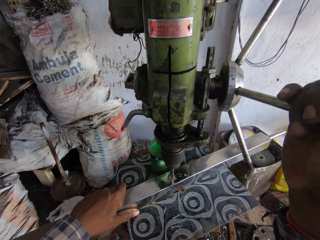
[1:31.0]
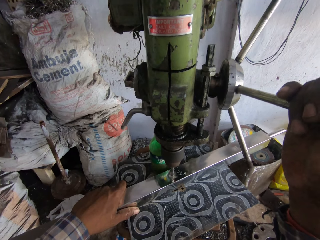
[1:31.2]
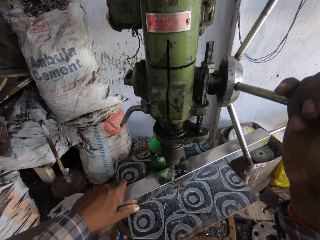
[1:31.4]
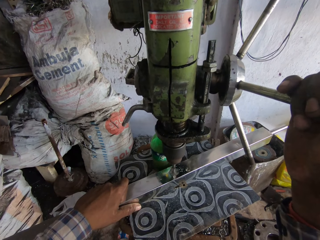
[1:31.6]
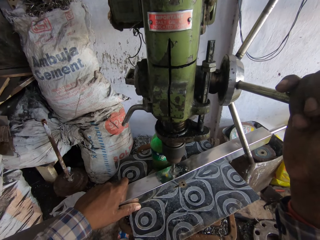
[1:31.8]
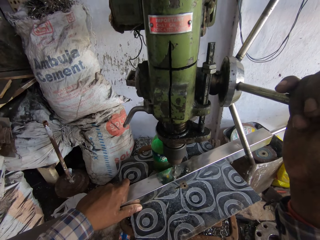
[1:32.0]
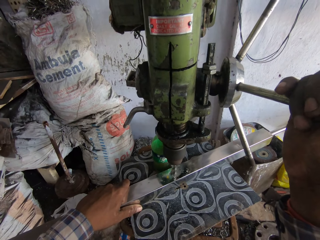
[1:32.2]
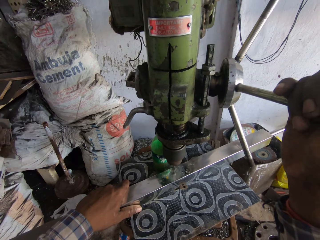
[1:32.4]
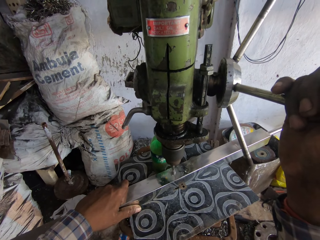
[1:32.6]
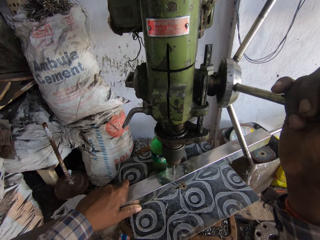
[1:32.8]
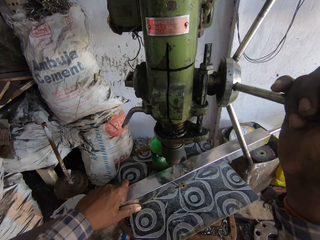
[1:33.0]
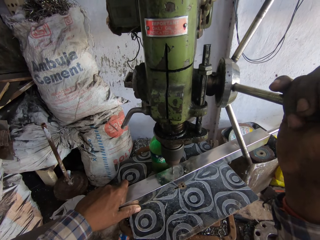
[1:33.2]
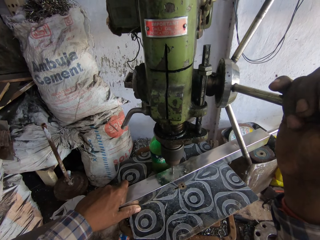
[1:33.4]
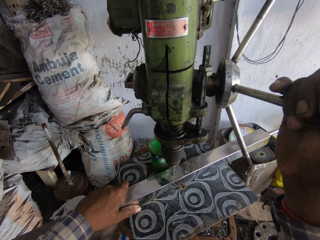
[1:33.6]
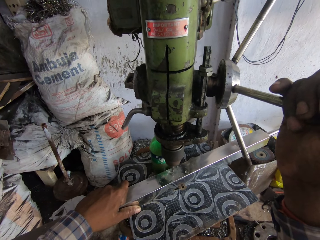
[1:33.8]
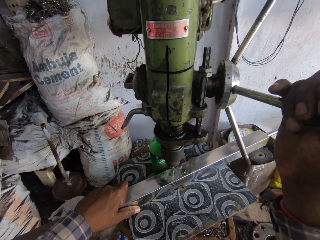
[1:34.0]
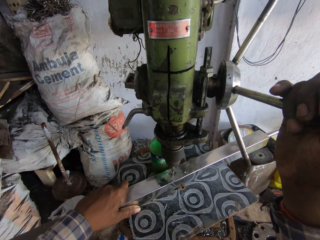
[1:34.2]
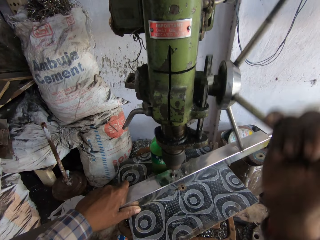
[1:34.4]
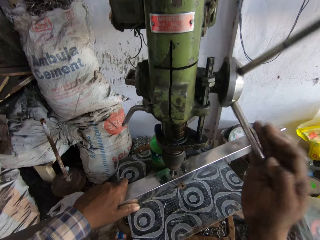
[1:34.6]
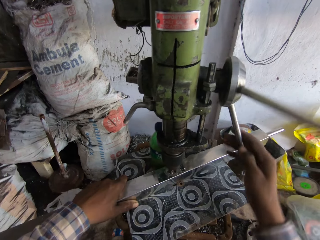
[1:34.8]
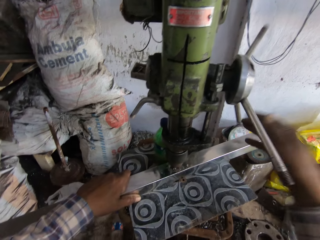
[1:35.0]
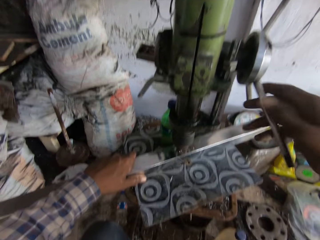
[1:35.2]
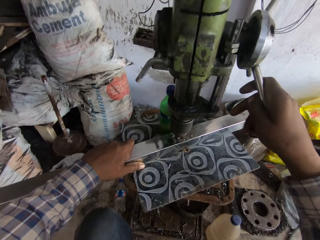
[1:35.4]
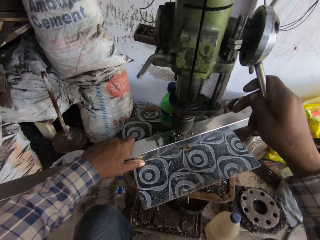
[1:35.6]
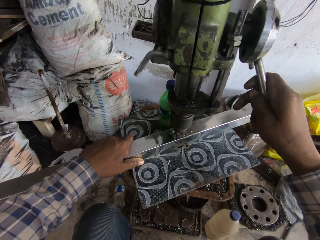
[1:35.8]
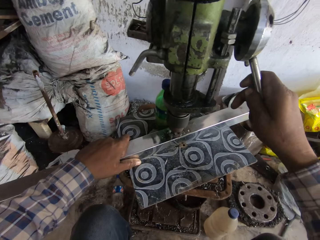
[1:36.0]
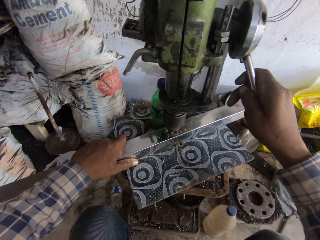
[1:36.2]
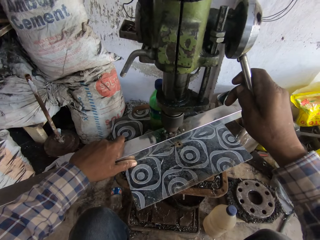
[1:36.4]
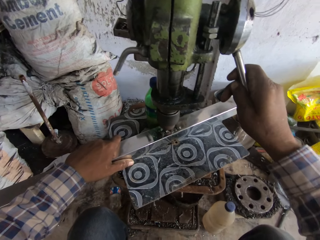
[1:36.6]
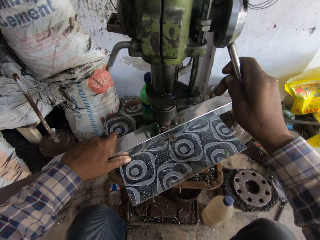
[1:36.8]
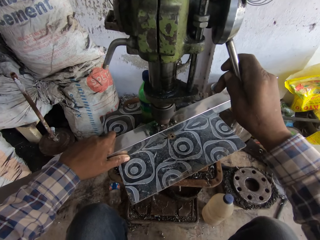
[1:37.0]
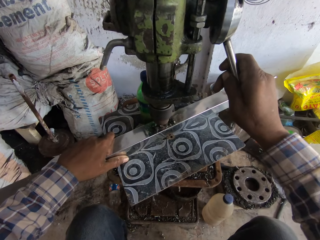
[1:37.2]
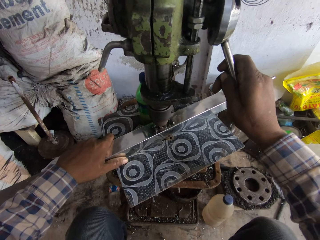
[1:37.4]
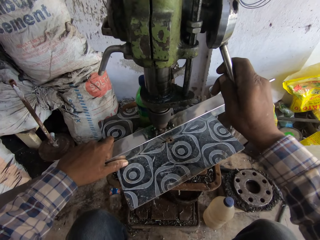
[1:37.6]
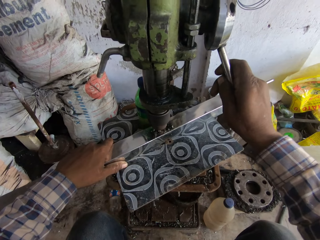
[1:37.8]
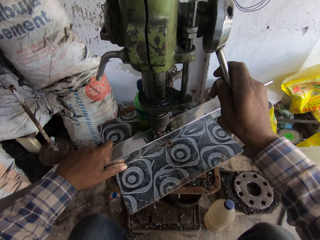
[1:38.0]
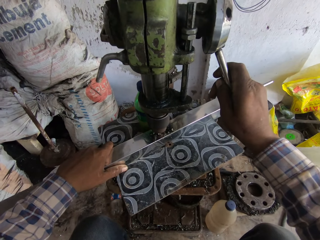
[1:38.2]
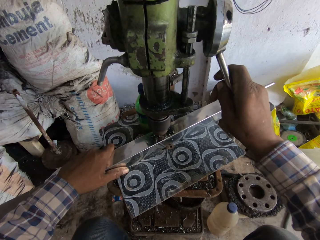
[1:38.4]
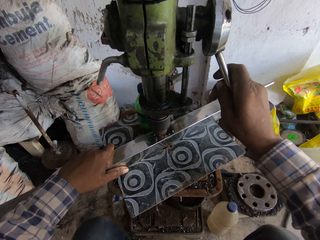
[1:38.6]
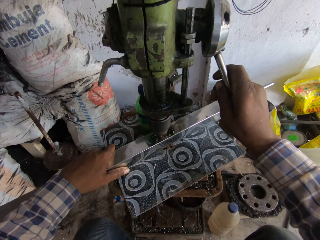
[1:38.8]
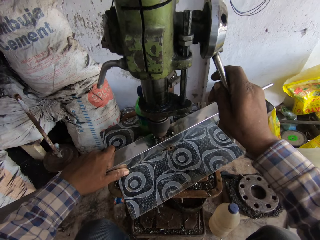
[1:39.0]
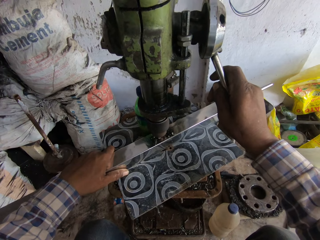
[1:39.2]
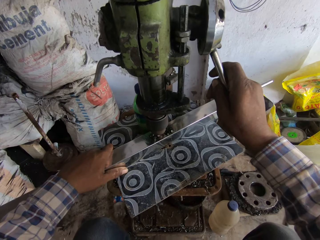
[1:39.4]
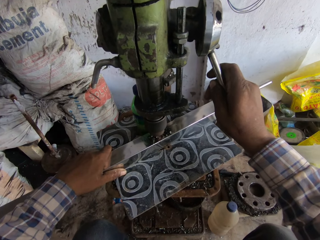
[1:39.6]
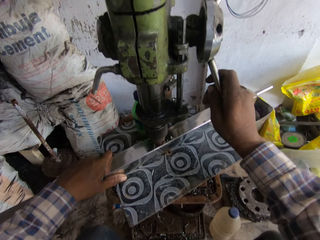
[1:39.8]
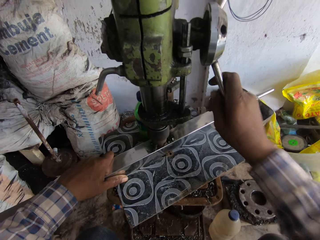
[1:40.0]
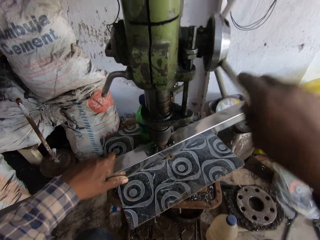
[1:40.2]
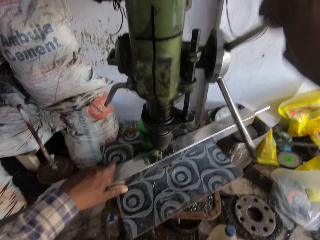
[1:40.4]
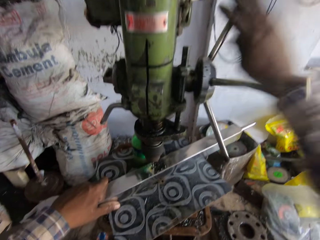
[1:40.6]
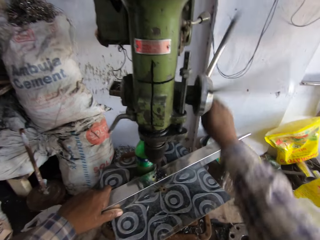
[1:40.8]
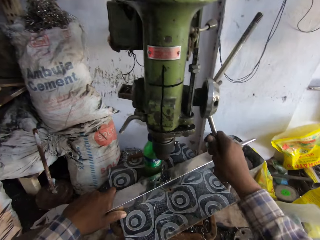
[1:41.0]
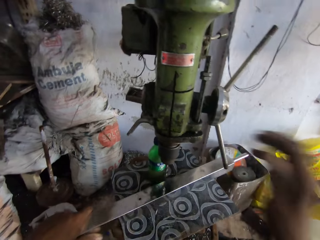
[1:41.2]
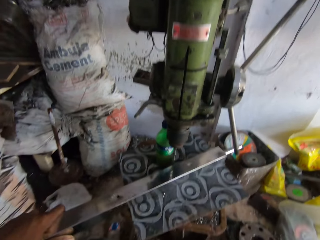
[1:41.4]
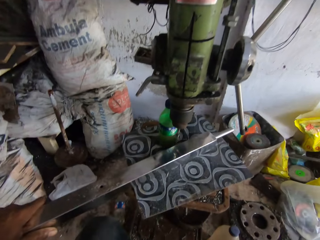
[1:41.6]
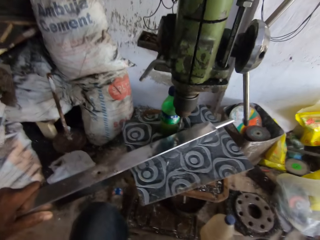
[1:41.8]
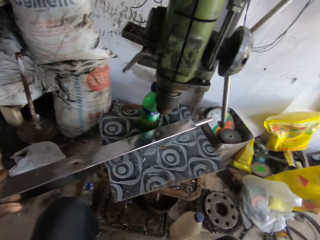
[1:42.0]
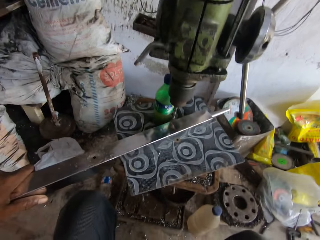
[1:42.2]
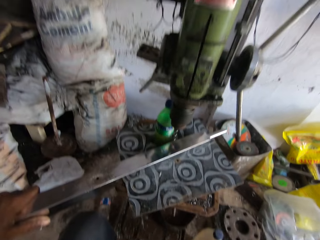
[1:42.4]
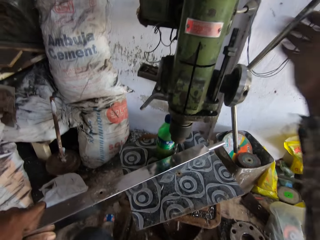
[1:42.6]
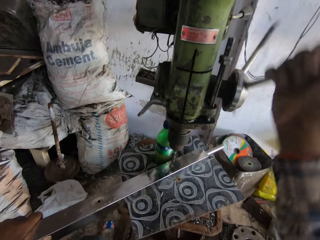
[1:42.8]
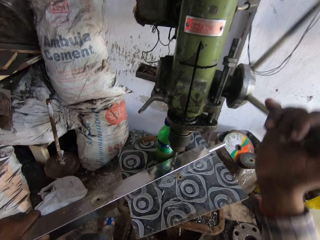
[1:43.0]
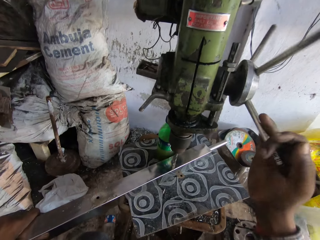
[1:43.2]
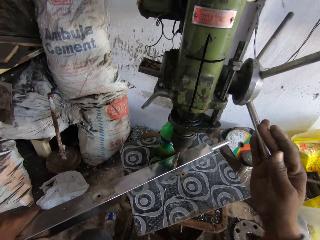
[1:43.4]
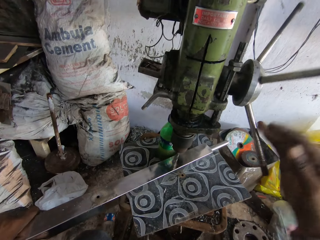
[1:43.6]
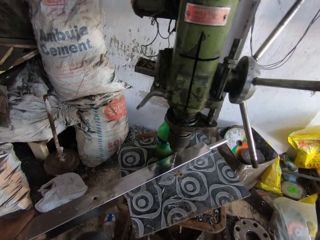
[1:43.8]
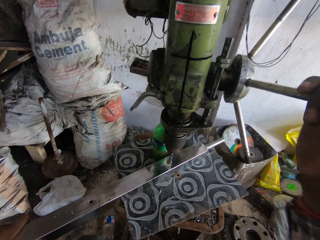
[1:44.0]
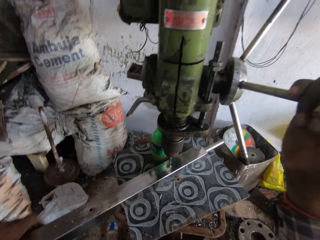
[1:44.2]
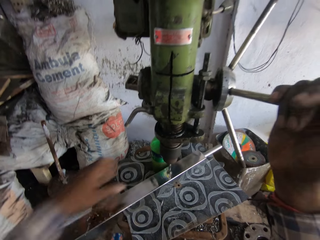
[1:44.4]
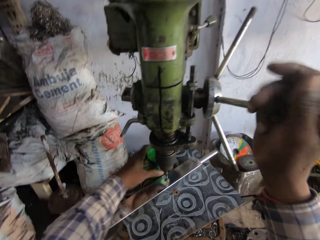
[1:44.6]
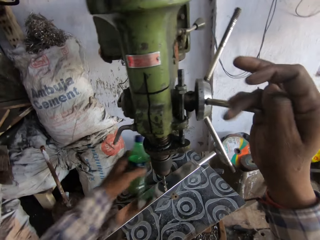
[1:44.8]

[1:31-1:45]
The camera wearer drills the hole on the metal. He operates the capstan wheel of the geared head drill with his right hand. He operates it again. He adjusts the piece of metal on the table of the geared head drill with his left hand. He pulls the metal on the stool. He operates the capstan wheel of the geared head drill with his right hand. He lowers the drill bit. He drills the piece of metal with the geared head drill with both hands.

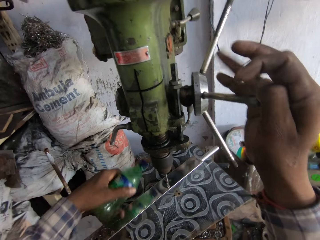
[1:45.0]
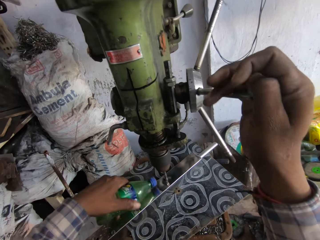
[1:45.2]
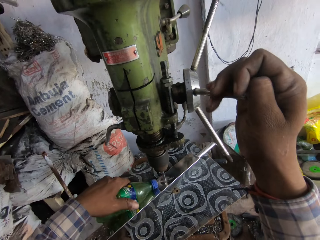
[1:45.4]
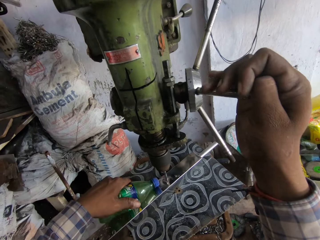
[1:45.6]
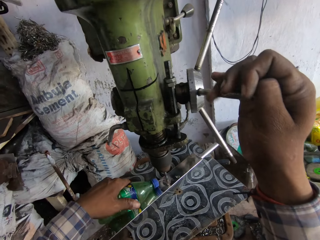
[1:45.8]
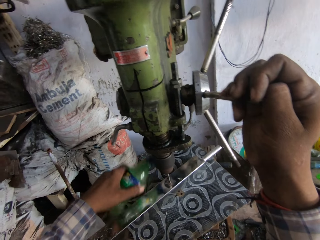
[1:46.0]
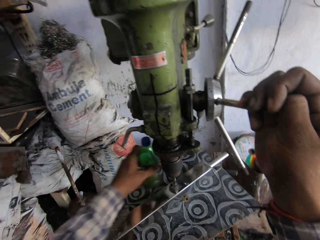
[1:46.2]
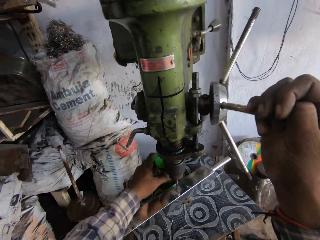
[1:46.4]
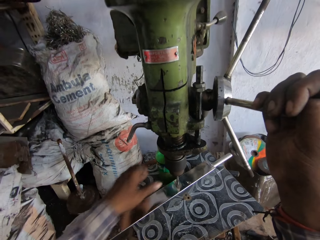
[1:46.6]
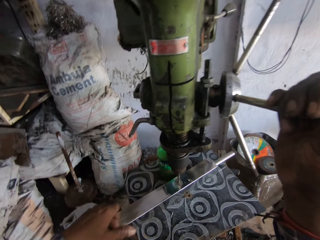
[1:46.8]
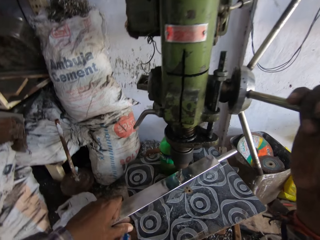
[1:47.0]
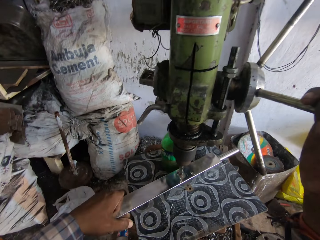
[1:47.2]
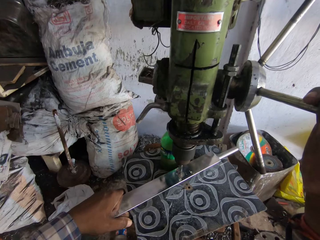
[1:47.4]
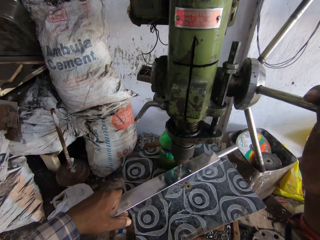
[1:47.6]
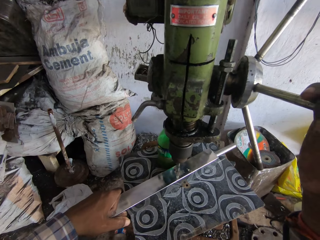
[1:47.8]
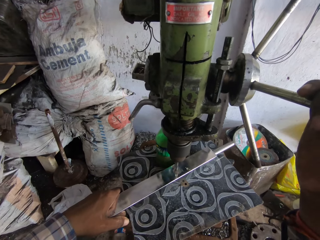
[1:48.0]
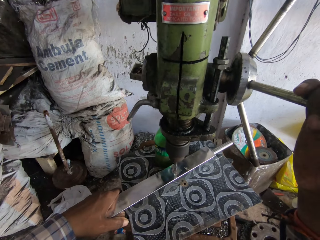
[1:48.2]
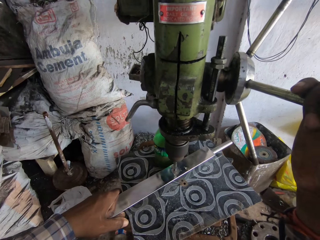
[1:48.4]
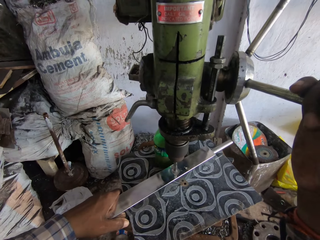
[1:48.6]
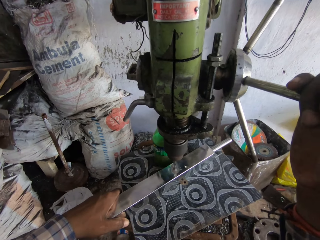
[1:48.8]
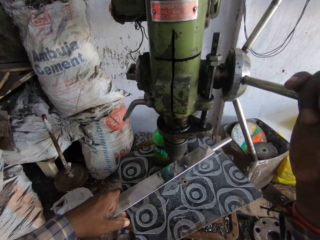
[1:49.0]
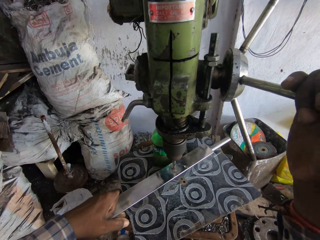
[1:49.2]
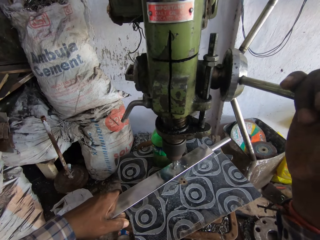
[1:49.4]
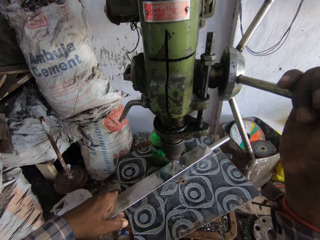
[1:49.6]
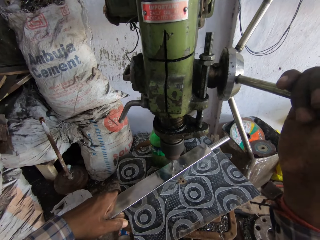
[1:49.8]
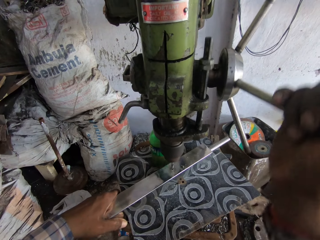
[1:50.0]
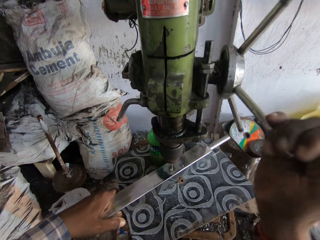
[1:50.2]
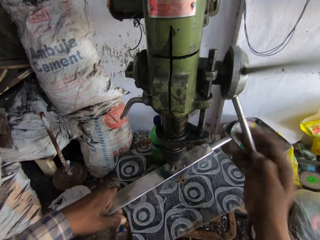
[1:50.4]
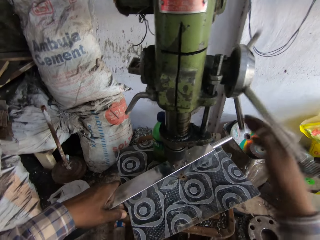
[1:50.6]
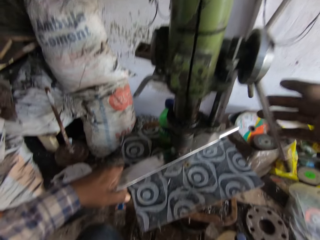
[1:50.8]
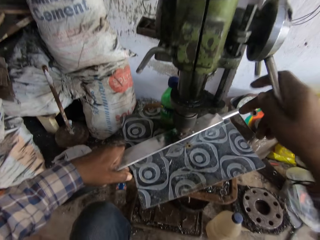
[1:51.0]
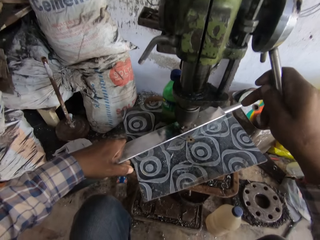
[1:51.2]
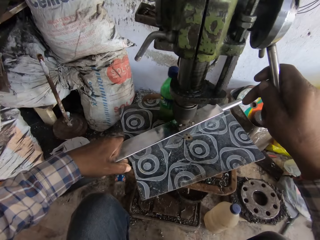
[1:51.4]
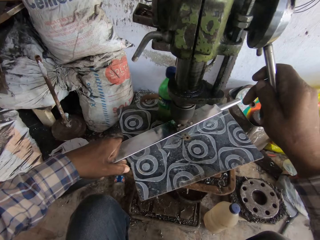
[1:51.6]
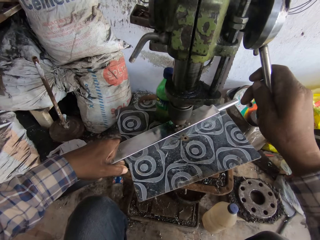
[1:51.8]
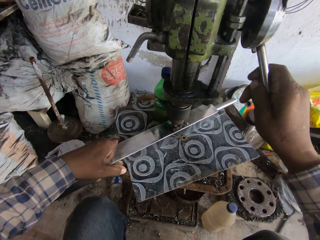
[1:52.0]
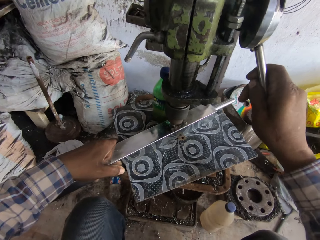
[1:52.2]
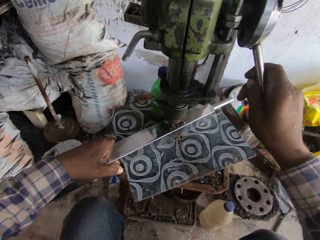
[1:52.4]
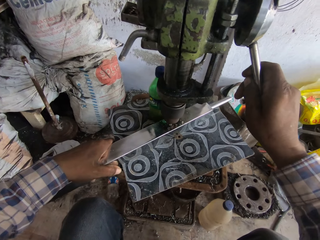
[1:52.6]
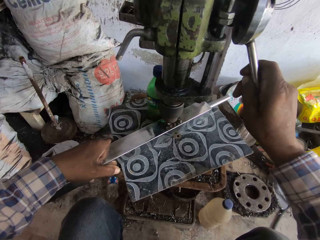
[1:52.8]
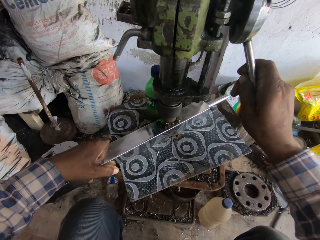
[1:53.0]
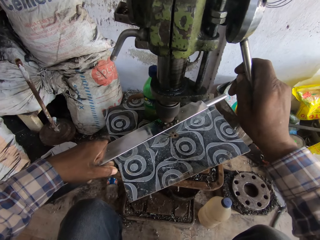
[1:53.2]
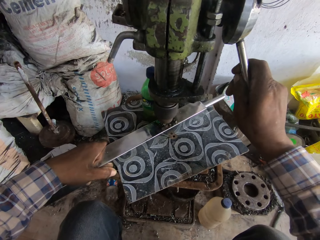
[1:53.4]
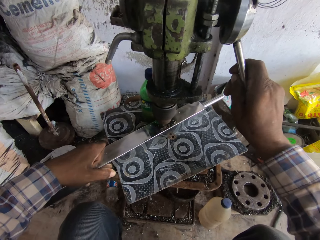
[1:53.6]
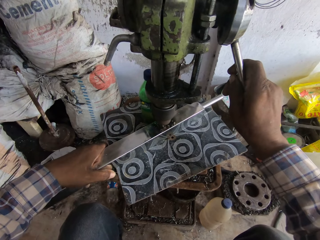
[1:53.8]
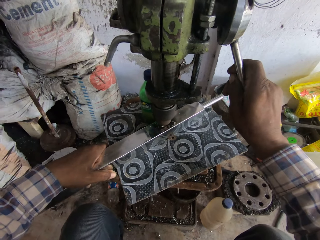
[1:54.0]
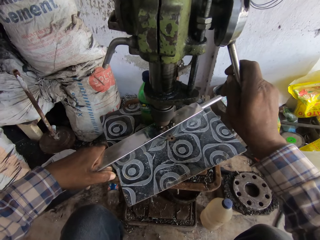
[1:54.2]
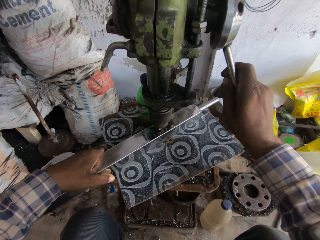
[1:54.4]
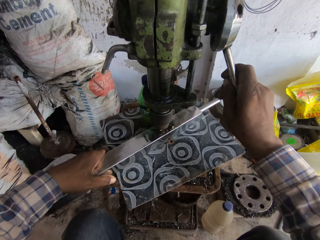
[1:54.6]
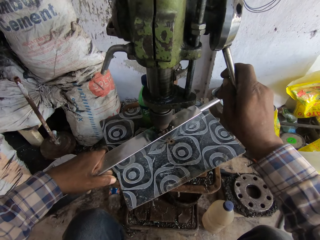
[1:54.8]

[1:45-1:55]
The camera wearer picks the bottle of lubricant or water bottle from the table with his left hand. He pours lubricant from the bottle of lubricant on the chuck of the geared head drill with his left hand. He drops the bottle of lubricant on the table with his left hand. He holds the piece of metal on the table with his left hand. He drills the hole on the metal. He operates the capstan wheel of the geared head drill with his right hand.
